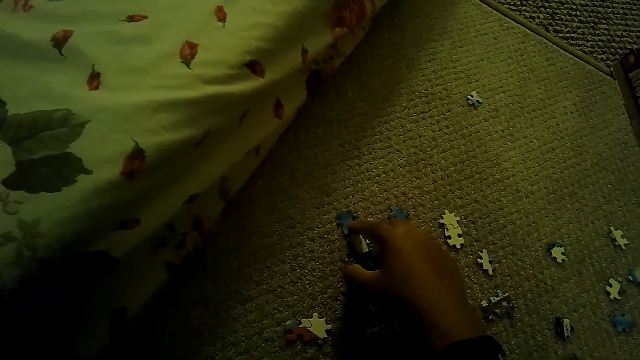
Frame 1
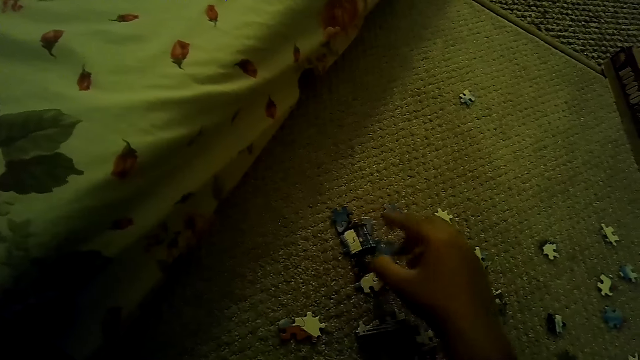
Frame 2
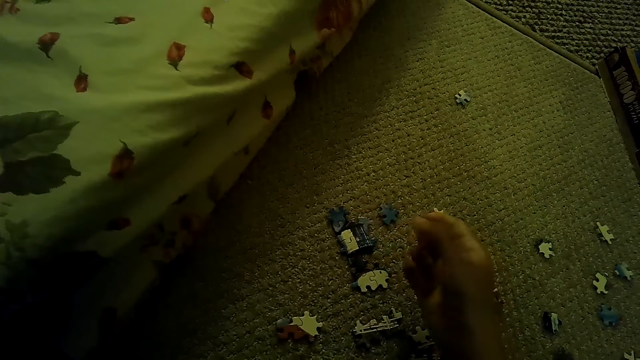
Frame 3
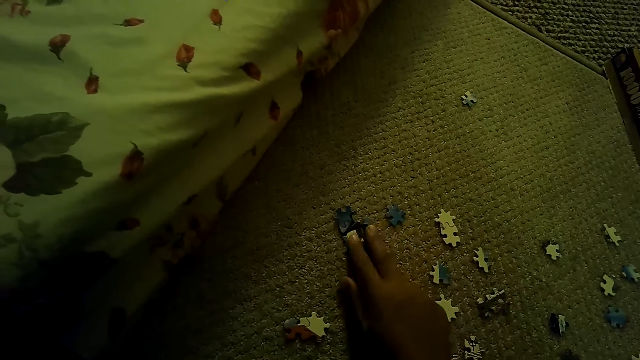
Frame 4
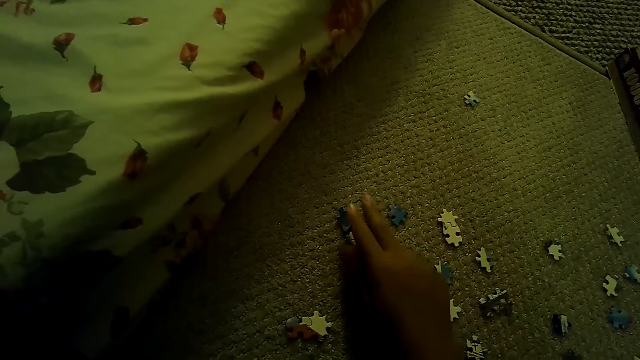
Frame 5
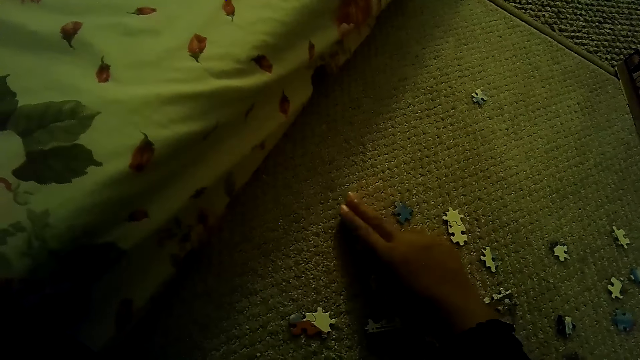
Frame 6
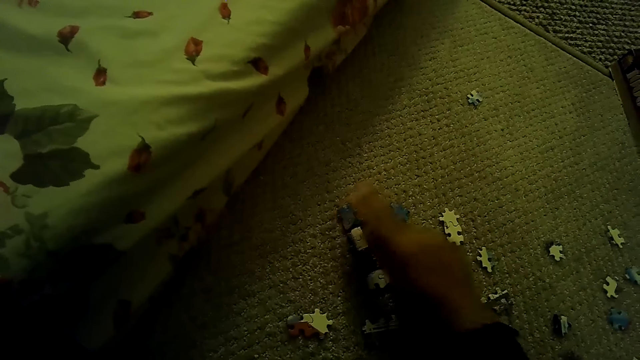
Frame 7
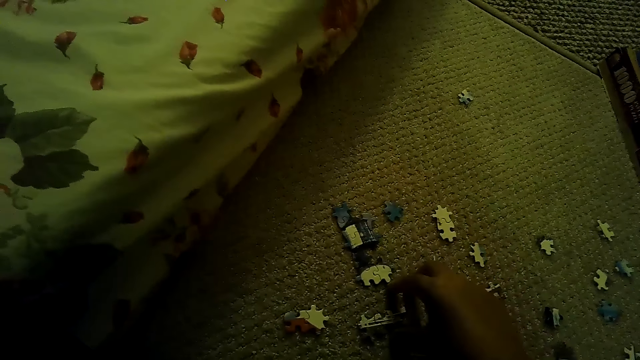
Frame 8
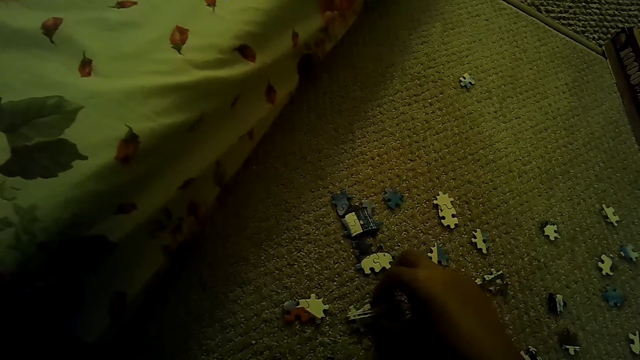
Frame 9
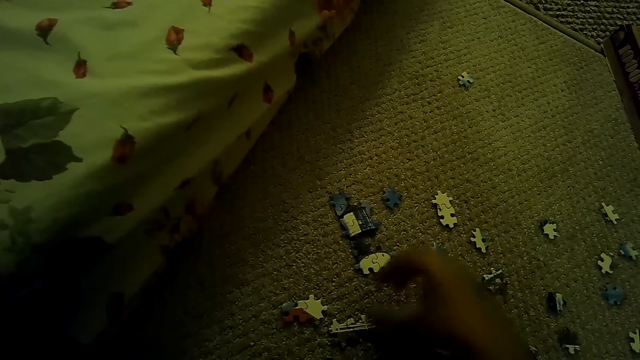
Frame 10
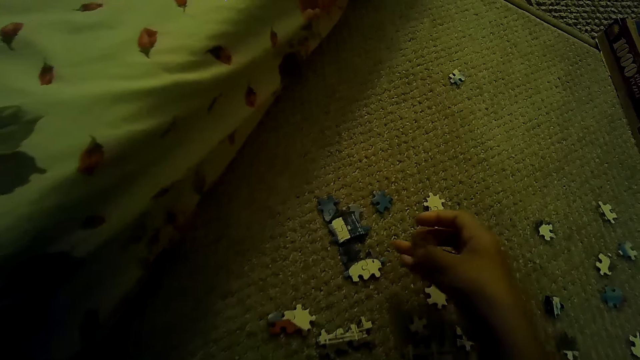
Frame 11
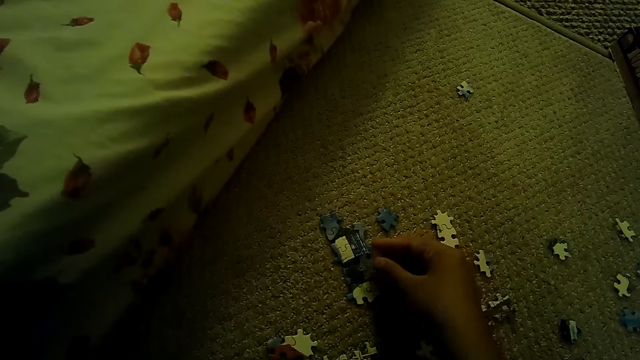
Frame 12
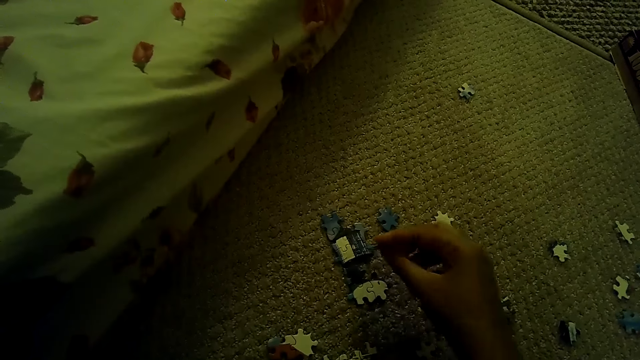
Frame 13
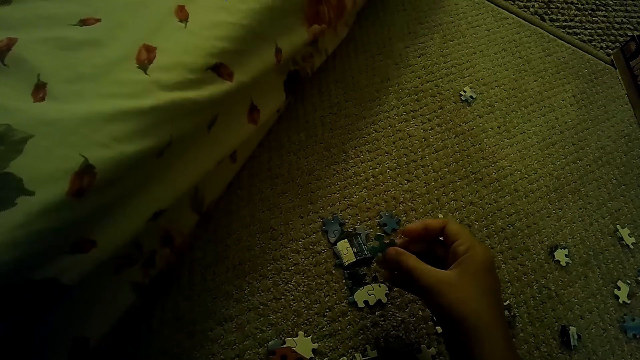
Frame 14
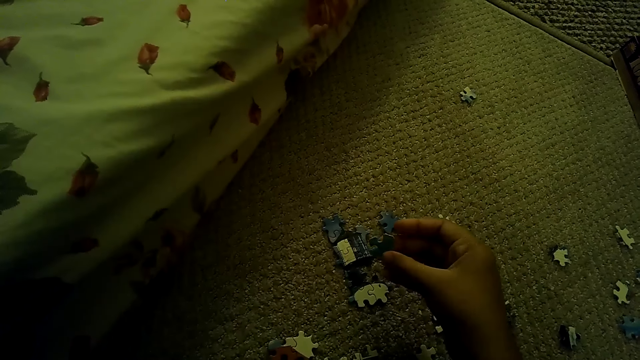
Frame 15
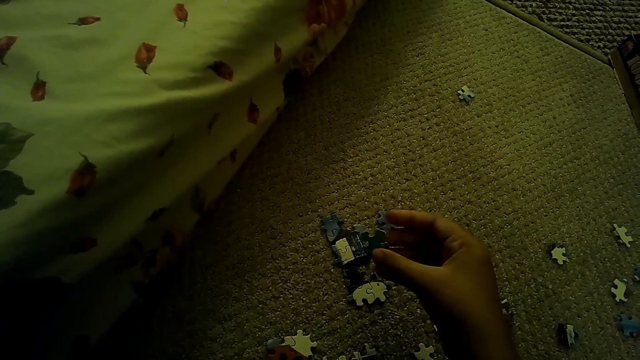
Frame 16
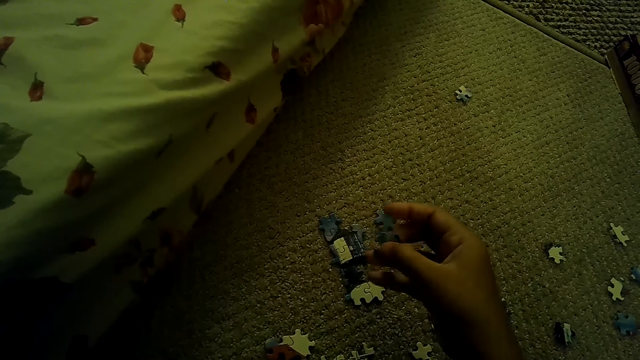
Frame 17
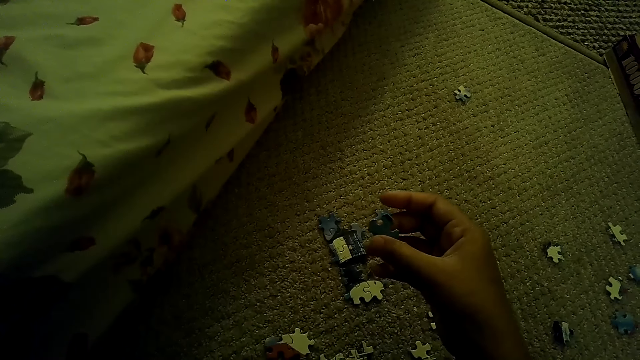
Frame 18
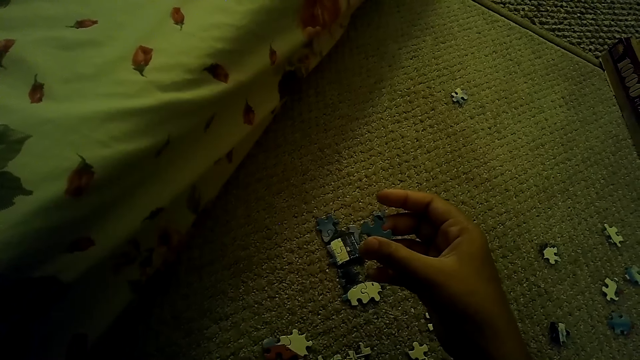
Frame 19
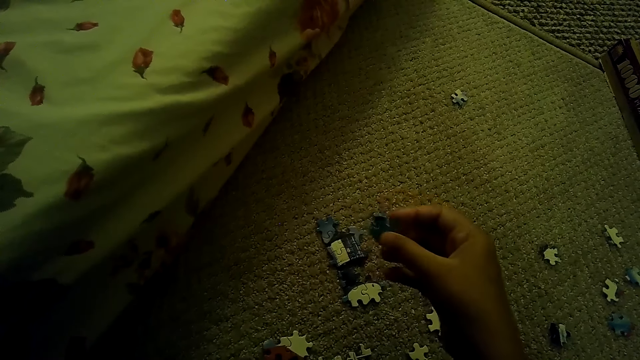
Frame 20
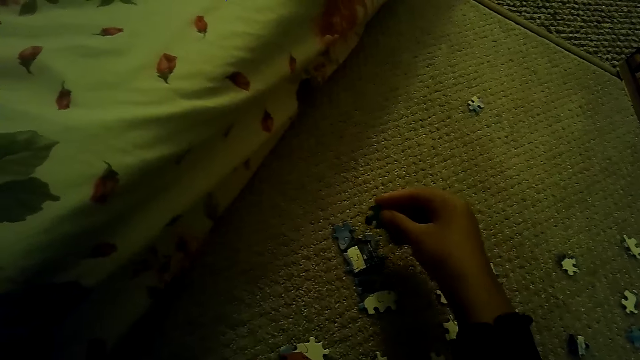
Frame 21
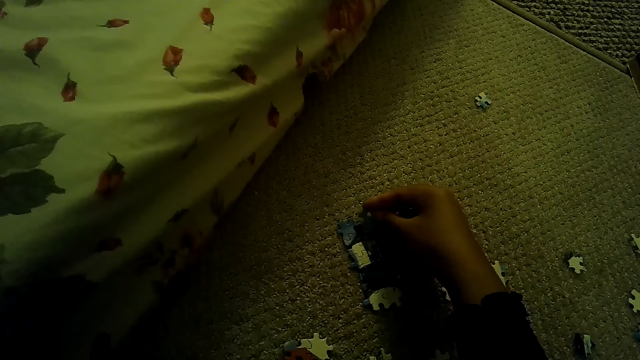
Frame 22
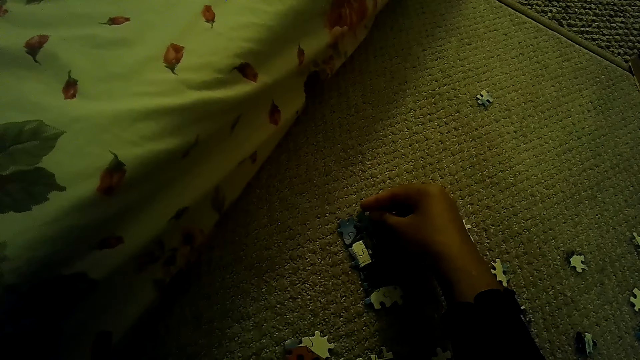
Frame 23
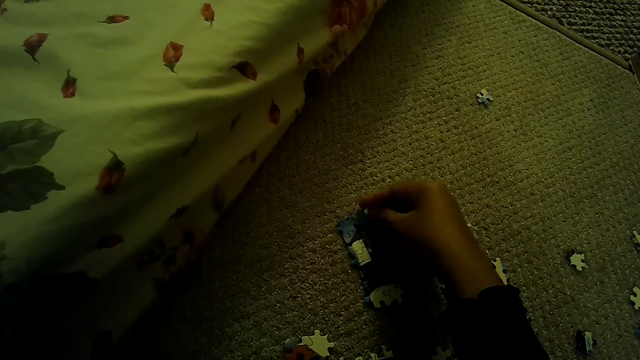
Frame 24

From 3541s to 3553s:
The camera wearer moves the puzzle pieces. They fix the puzzle piece.

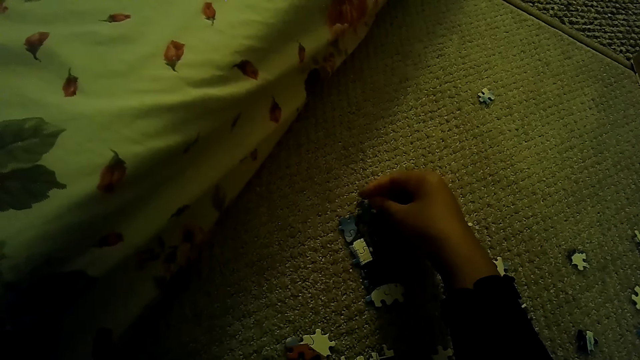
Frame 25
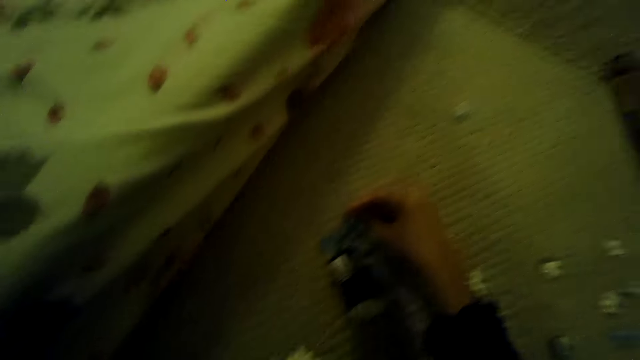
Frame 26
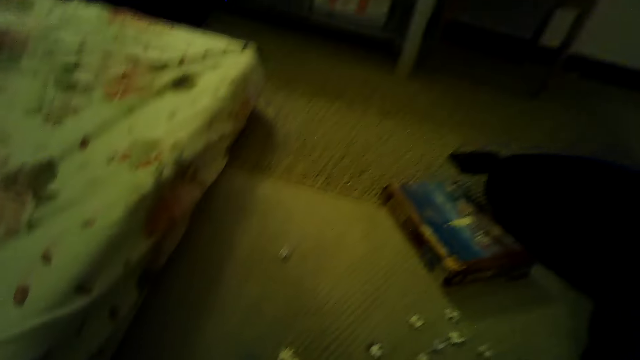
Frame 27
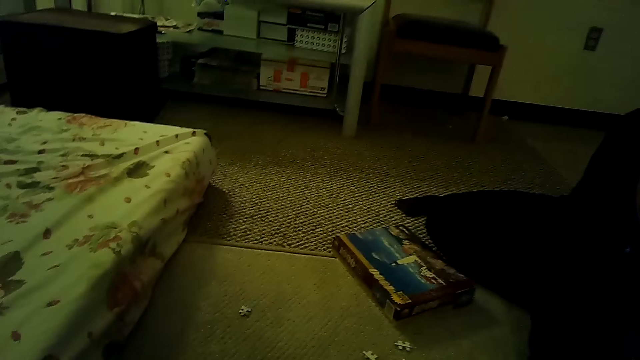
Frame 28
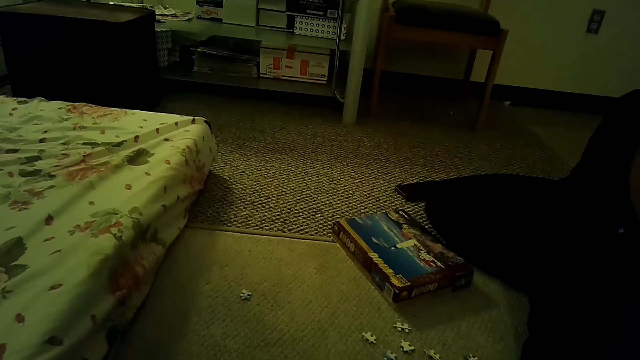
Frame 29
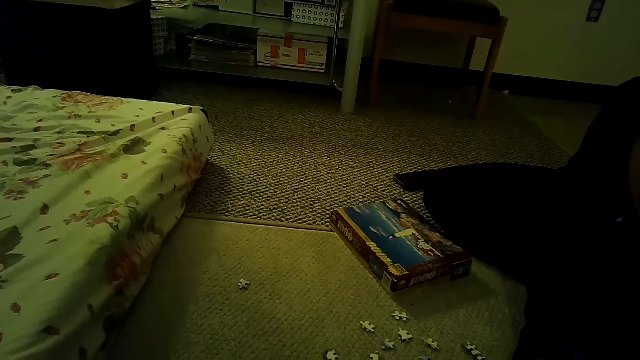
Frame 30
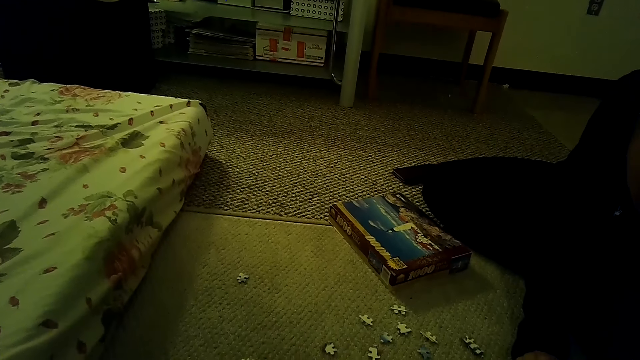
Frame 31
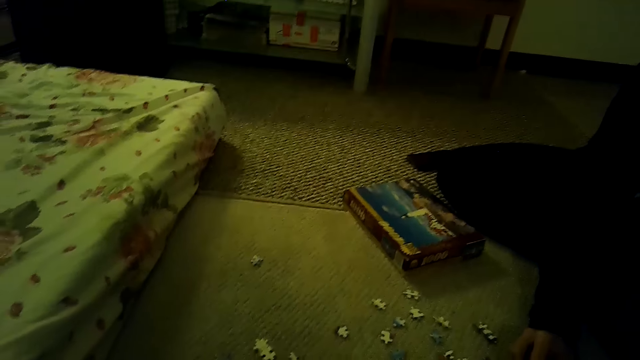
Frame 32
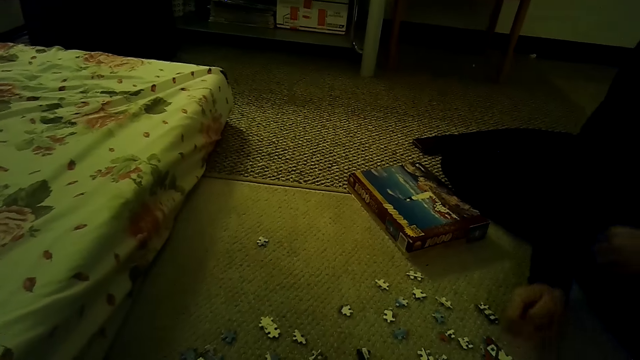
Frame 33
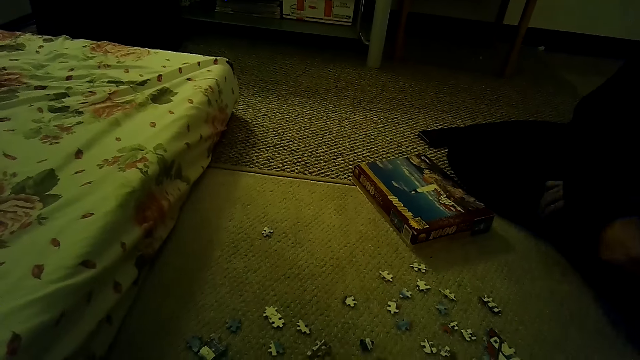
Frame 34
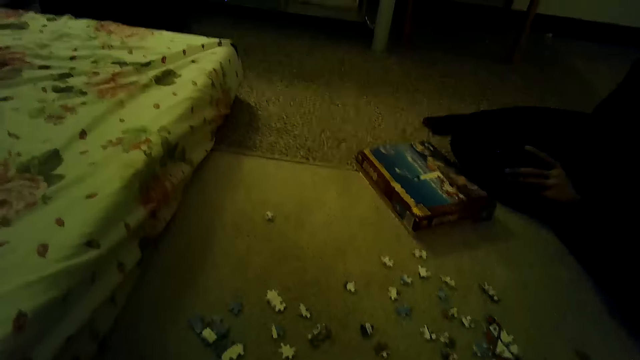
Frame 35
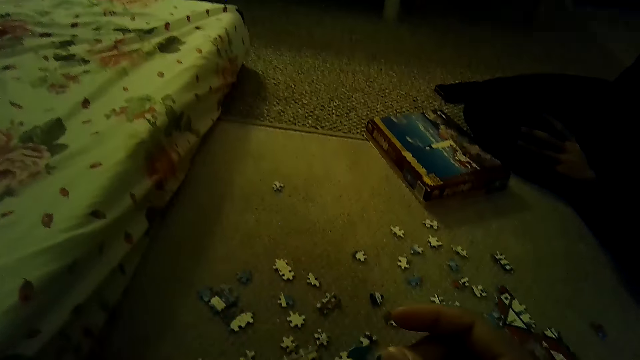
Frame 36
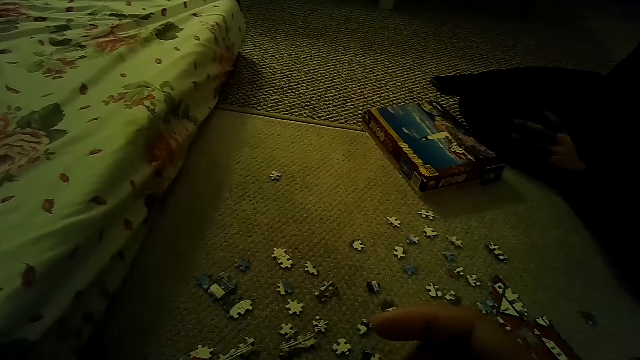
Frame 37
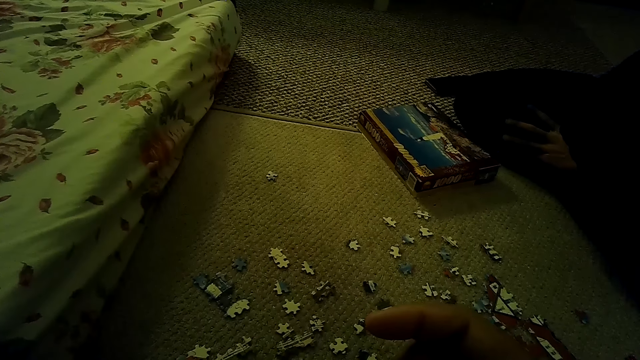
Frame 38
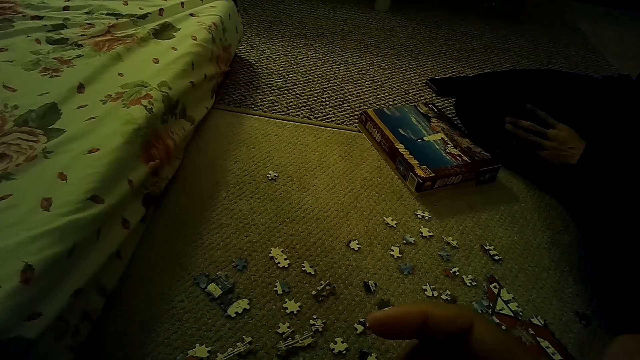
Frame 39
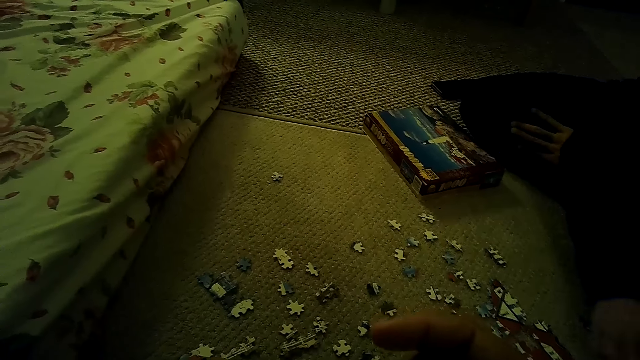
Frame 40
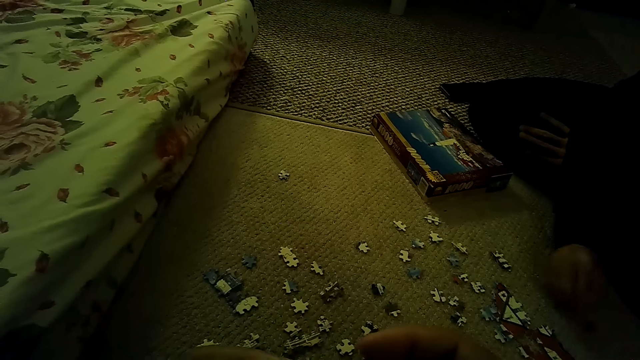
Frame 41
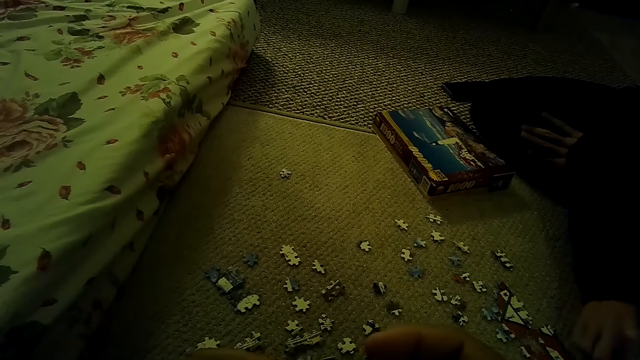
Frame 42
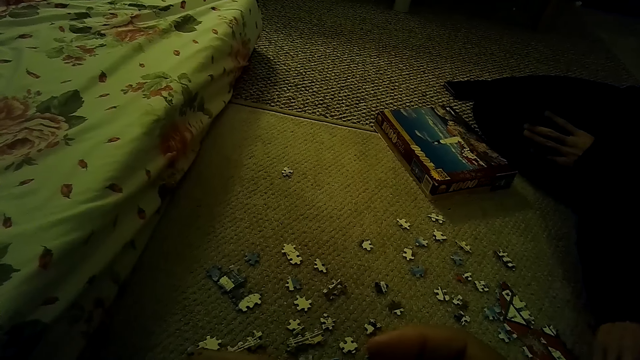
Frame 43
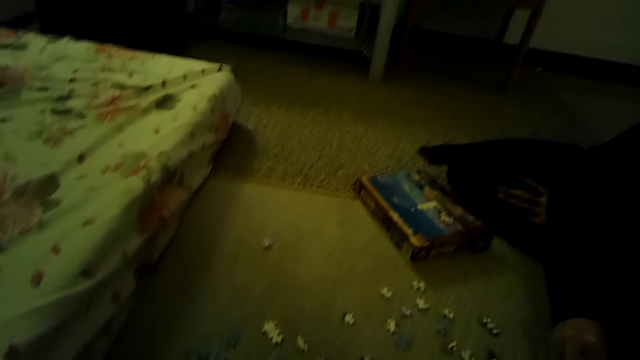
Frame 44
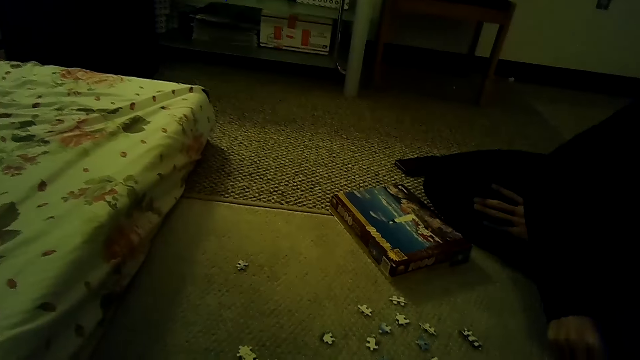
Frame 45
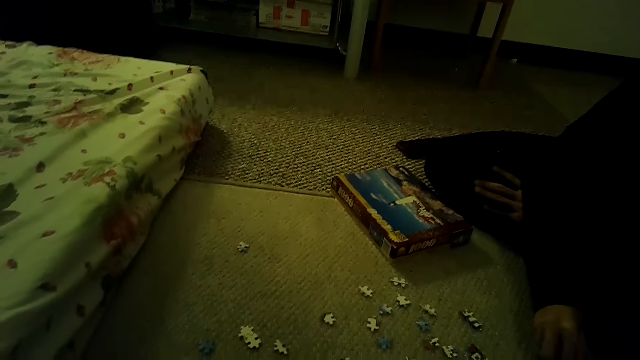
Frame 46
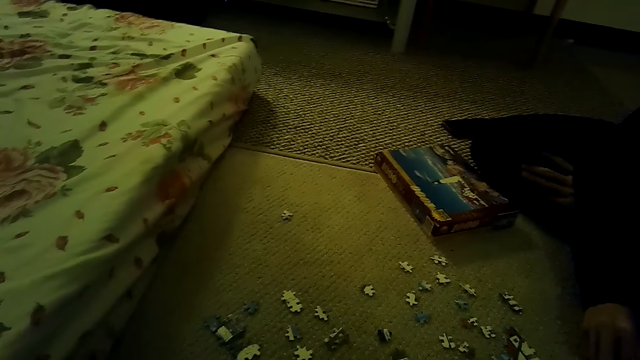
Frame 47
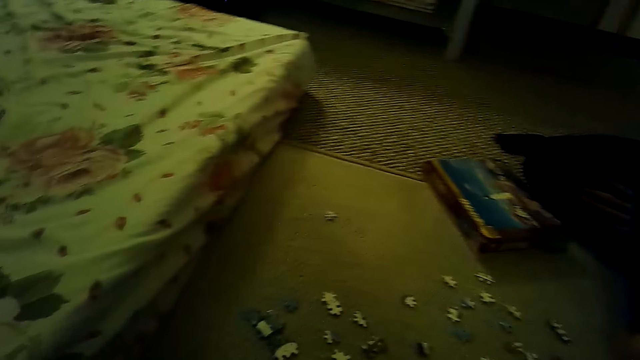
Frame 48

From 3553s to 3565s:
The camera wearer stares around the house. A person picks a puzzle piece. The camera wearer moves the hand. The person picks the puzzle piece. The person plays the jigsaw puzzle on the floor.
